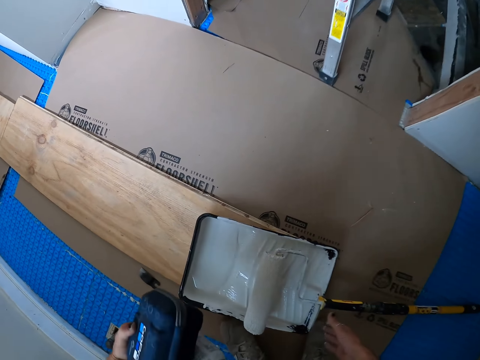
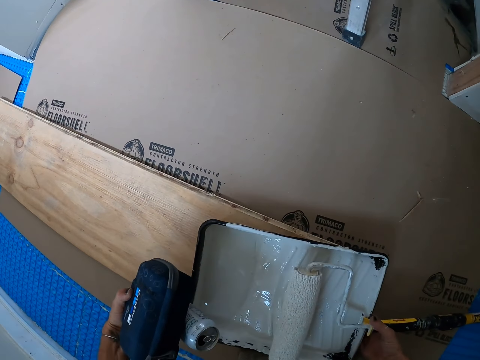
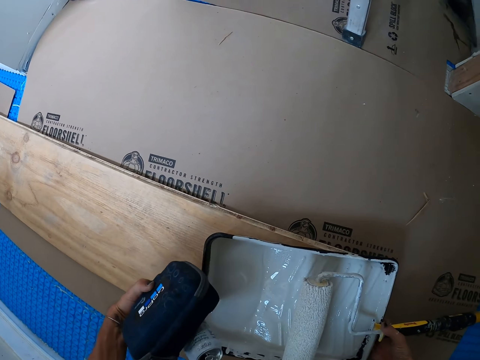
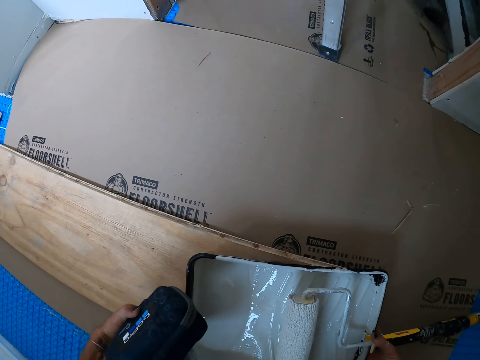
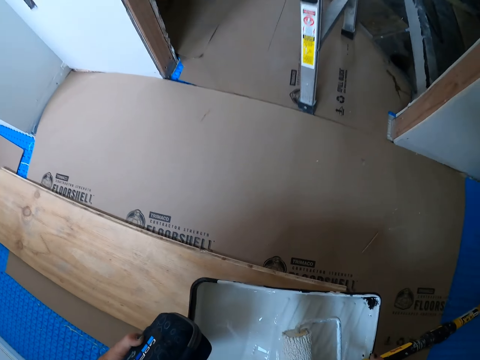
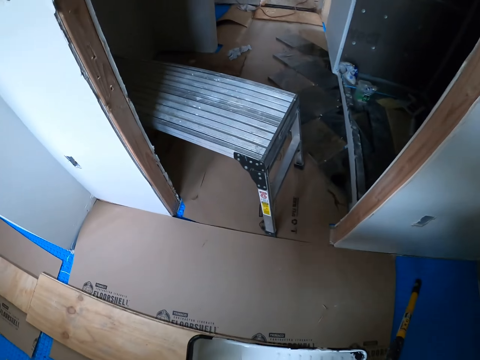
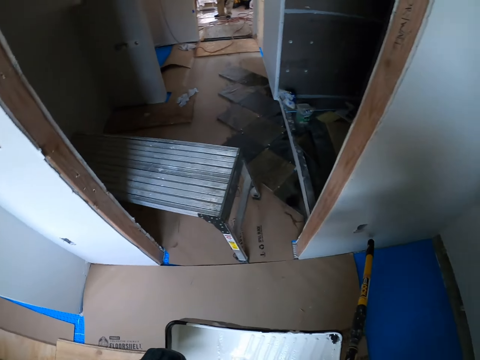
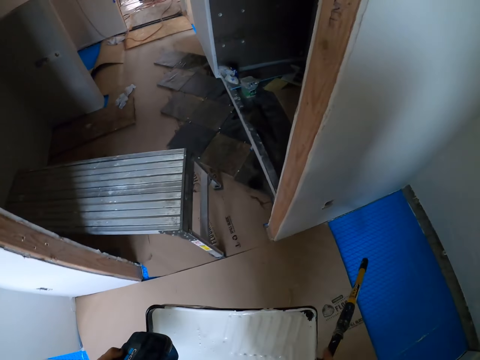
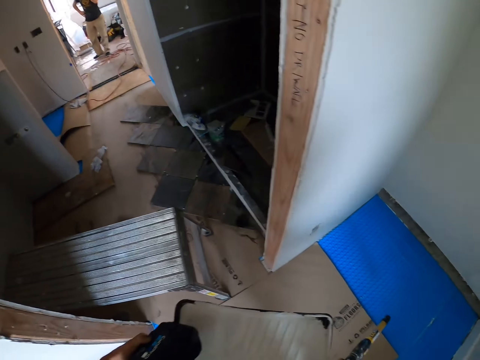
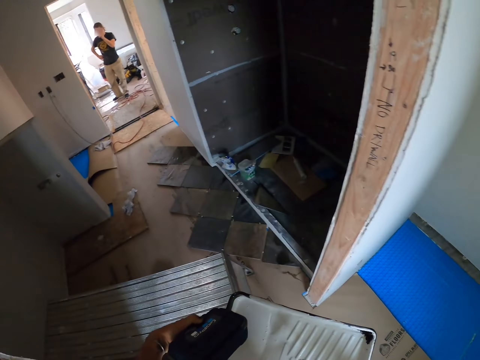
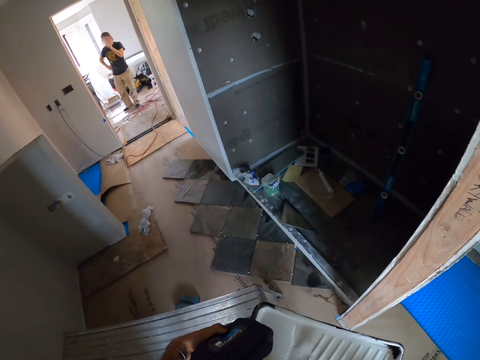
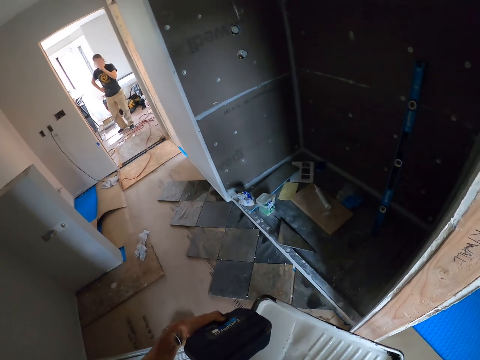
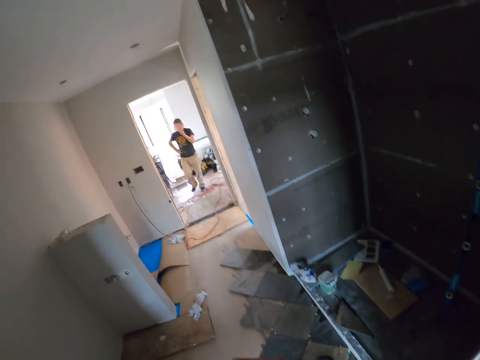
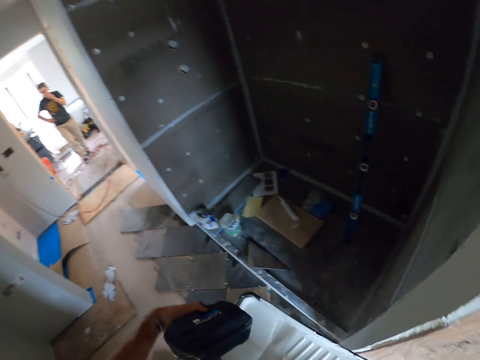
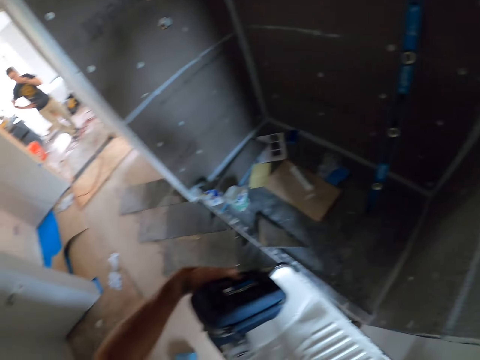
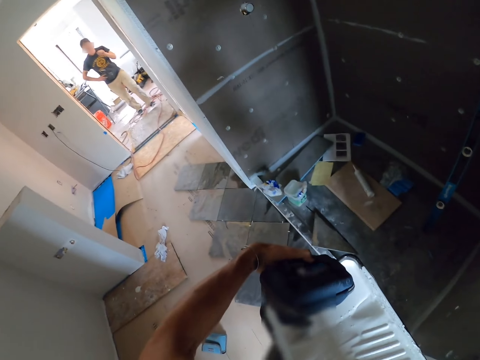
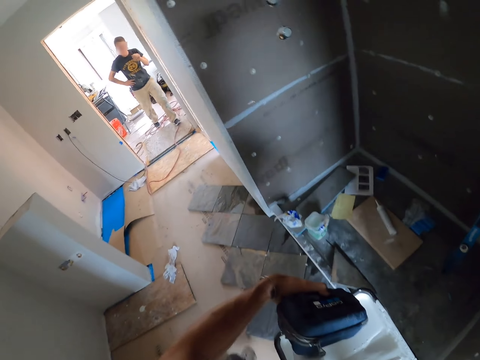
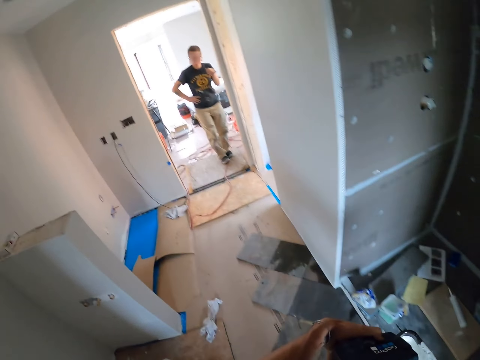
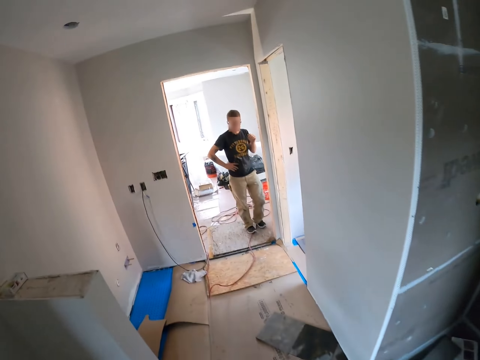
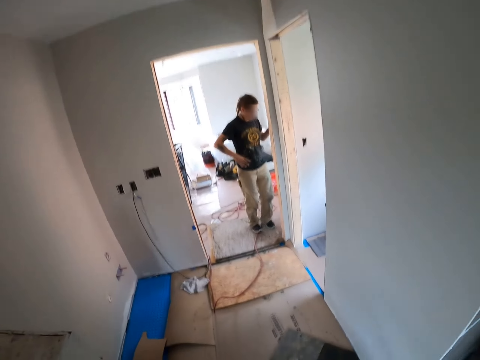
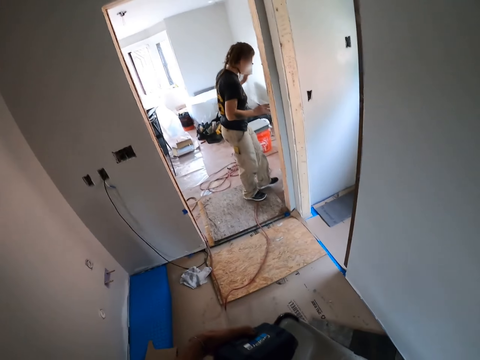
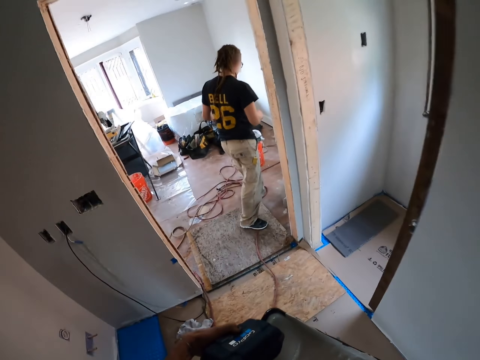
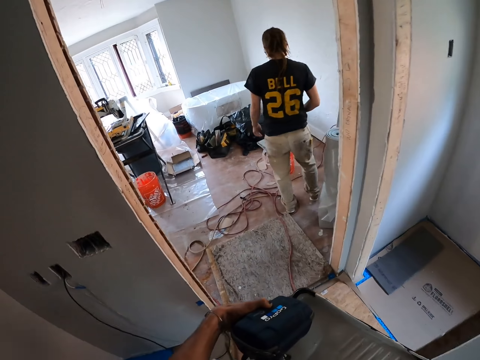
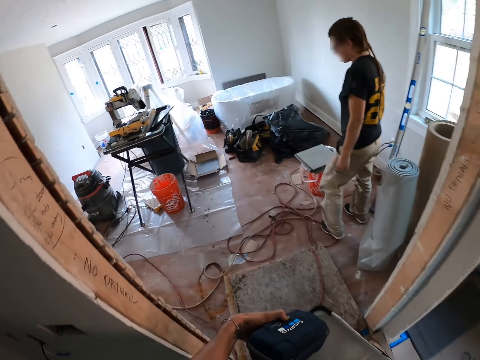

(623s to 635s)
The camera wearer lifts the basin of white paint with both hands. They walk in the room.

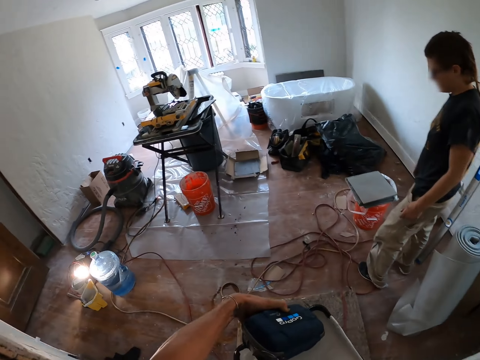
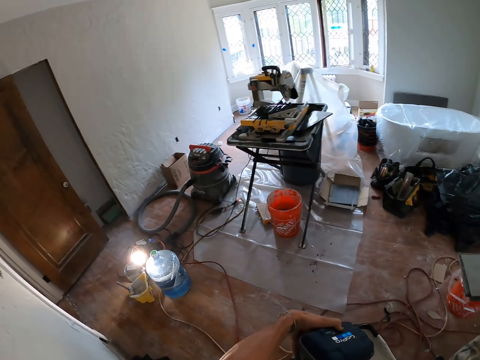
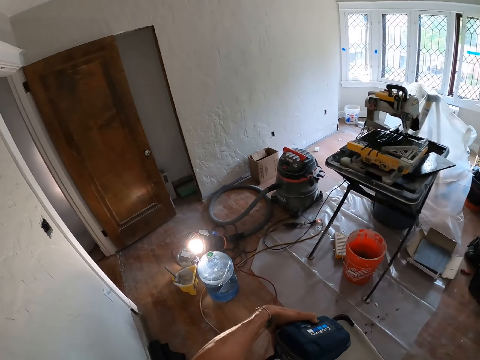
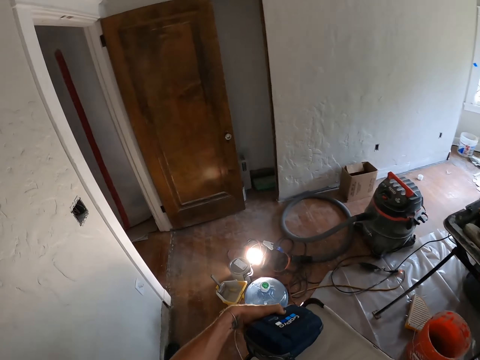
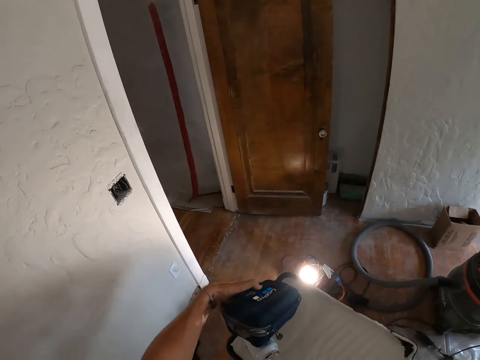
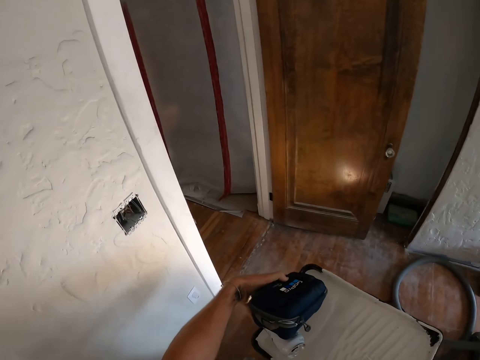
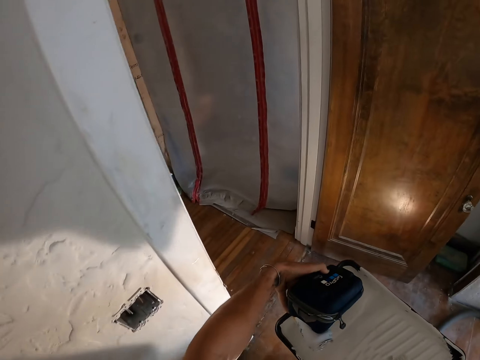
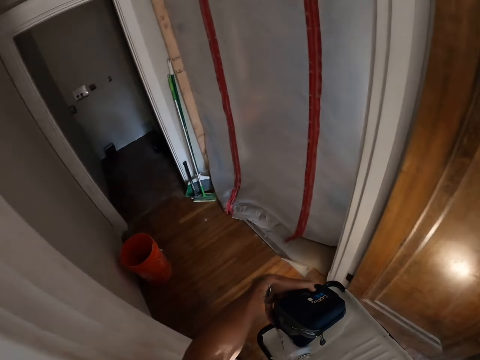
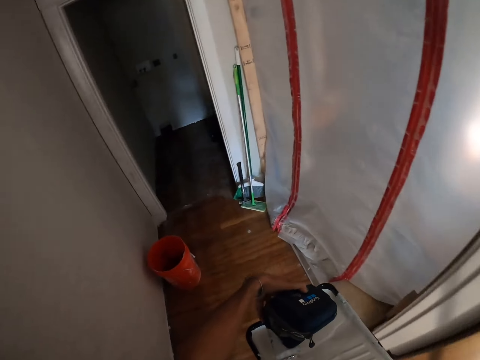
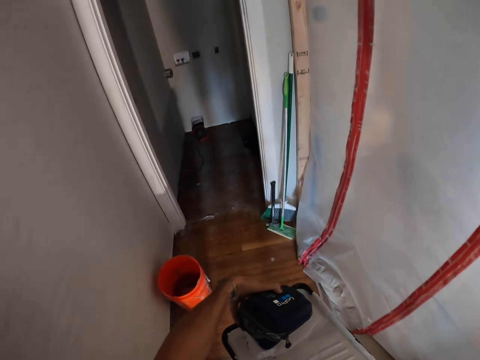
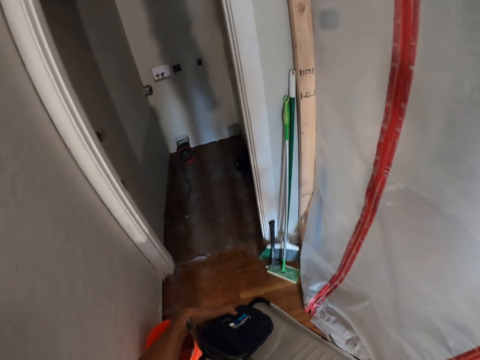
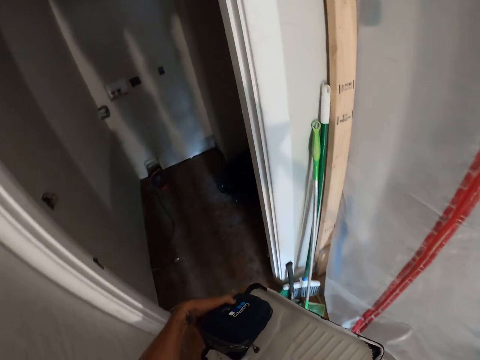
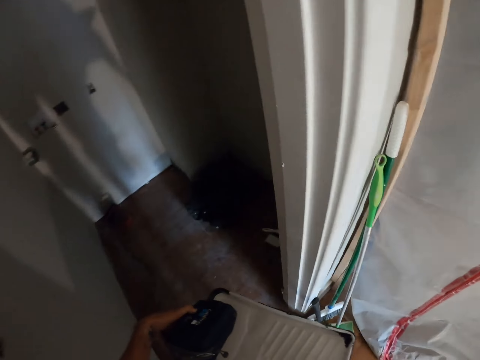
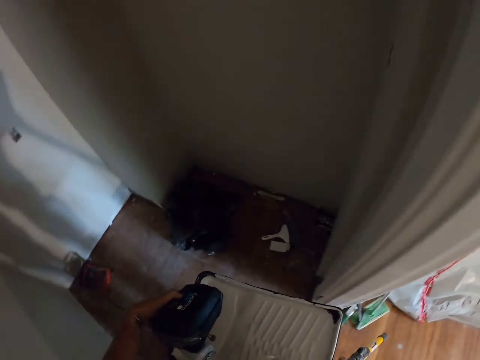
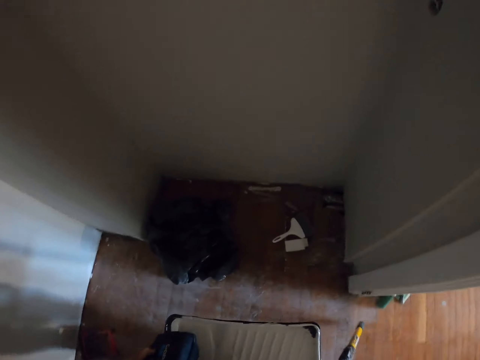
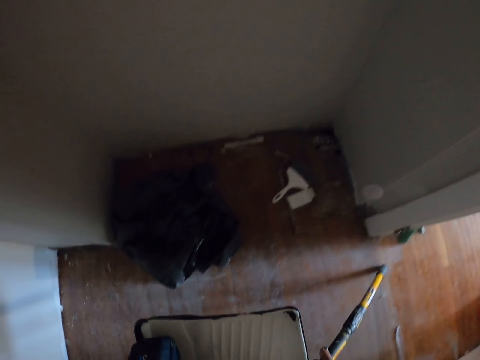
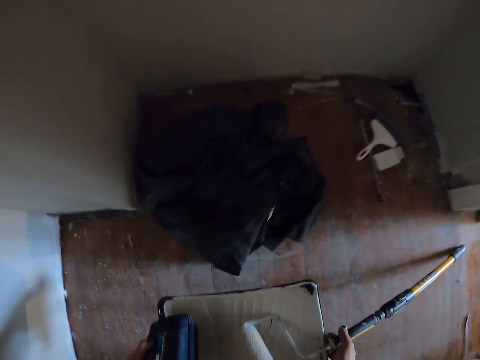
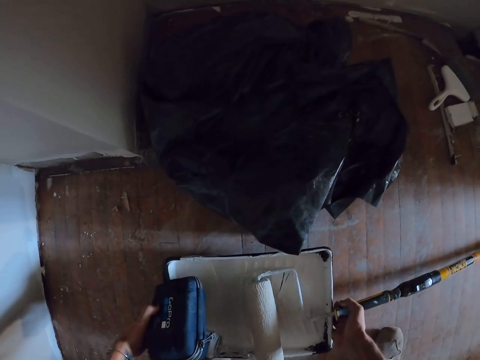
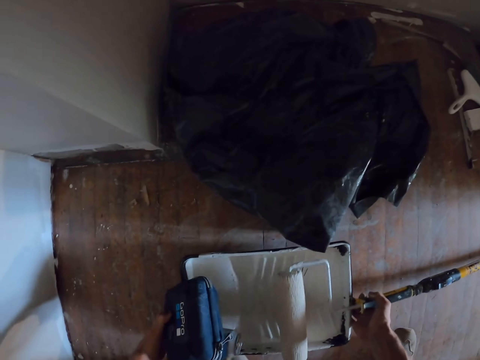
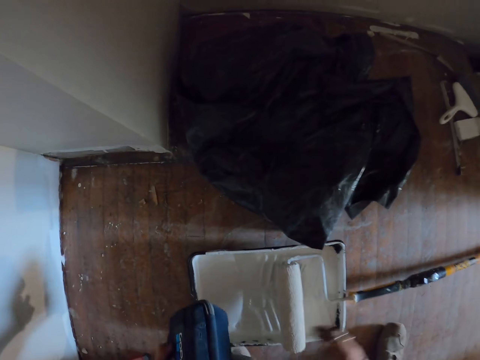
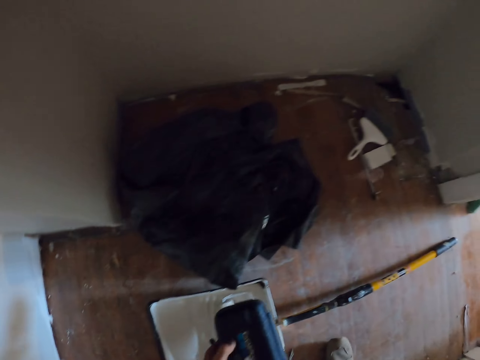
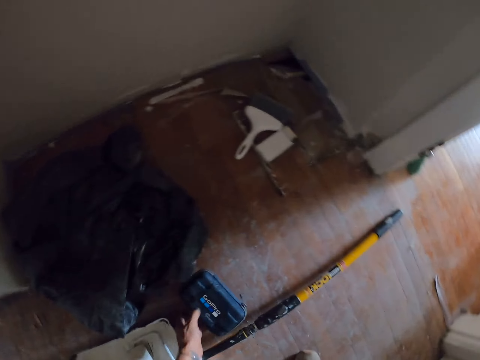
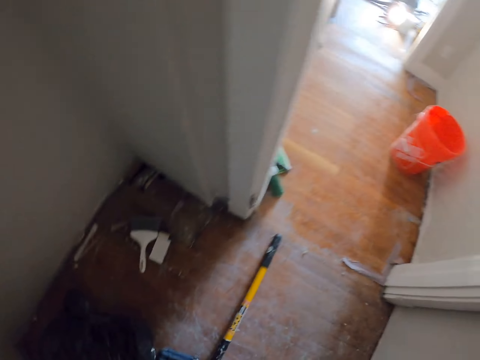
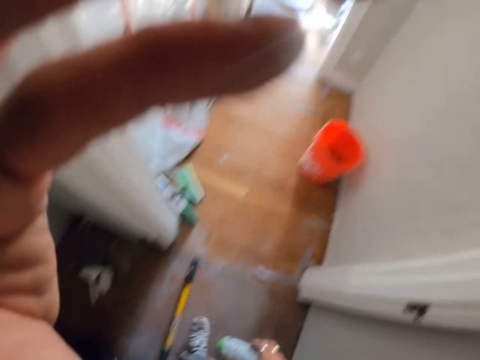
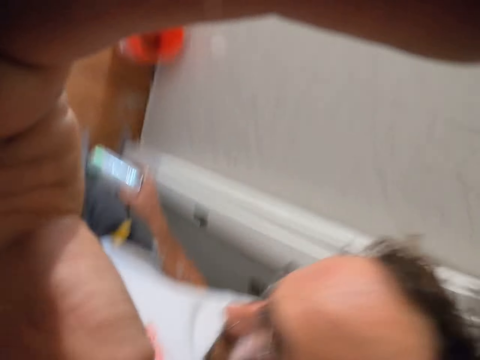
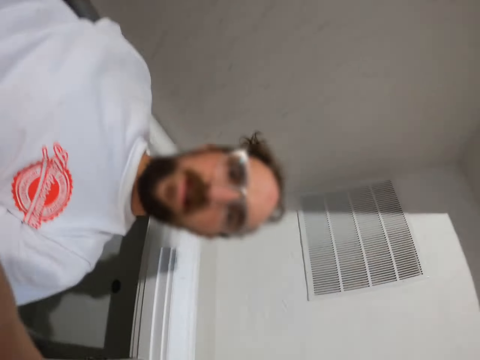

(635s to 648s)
The camera wearer places the basin of white paint on the floor. They place the CORPRO box on the ground. They touch a camera.
